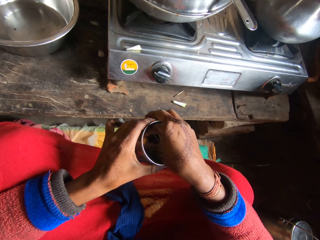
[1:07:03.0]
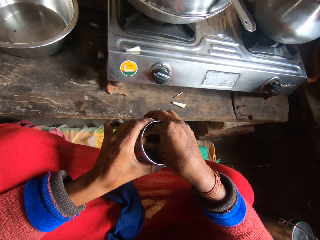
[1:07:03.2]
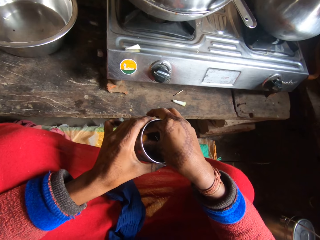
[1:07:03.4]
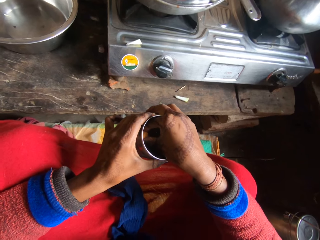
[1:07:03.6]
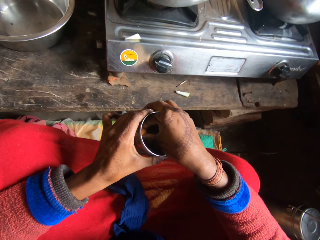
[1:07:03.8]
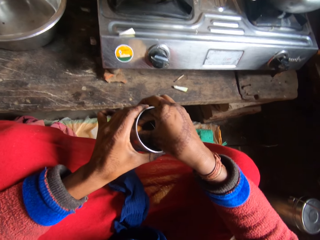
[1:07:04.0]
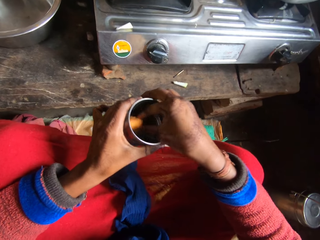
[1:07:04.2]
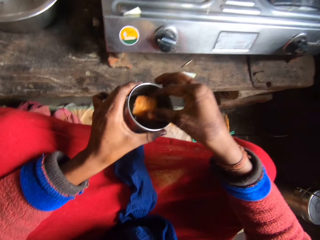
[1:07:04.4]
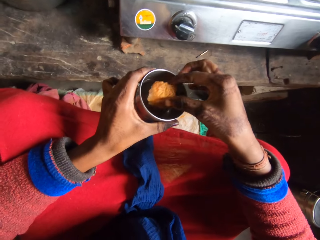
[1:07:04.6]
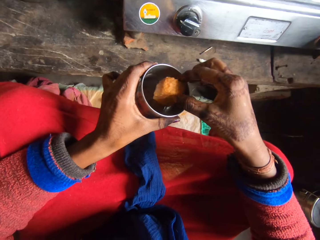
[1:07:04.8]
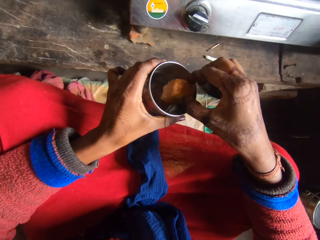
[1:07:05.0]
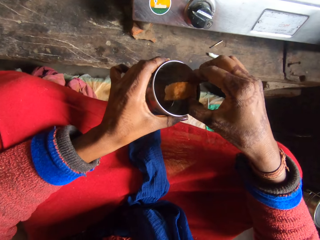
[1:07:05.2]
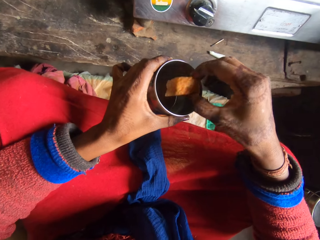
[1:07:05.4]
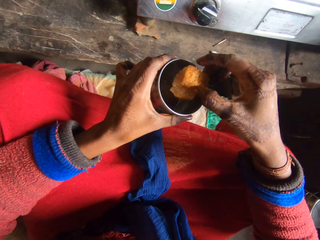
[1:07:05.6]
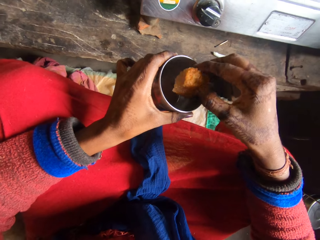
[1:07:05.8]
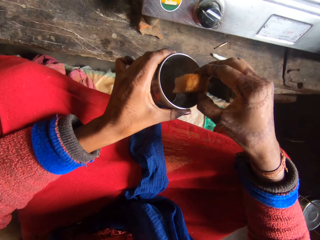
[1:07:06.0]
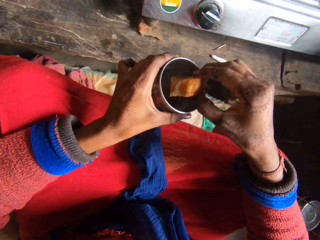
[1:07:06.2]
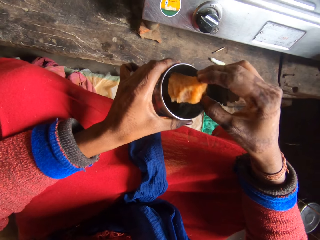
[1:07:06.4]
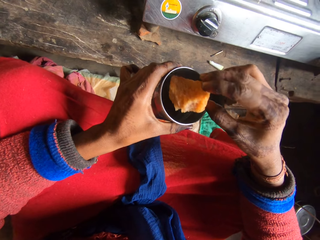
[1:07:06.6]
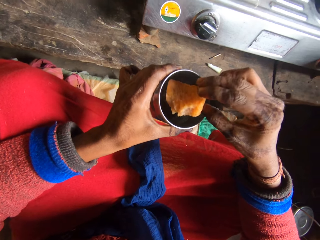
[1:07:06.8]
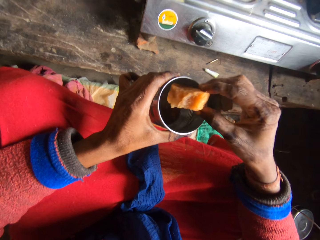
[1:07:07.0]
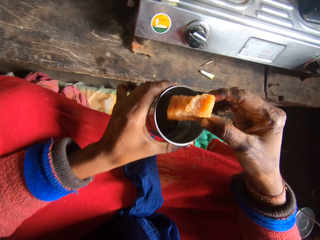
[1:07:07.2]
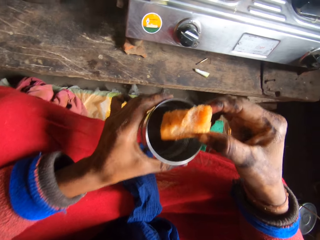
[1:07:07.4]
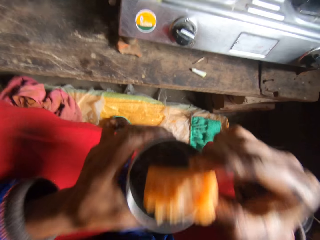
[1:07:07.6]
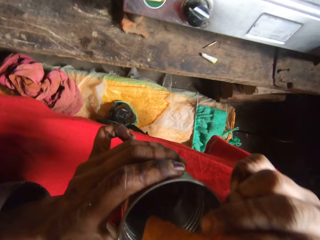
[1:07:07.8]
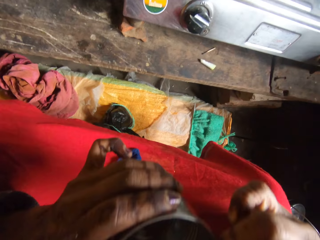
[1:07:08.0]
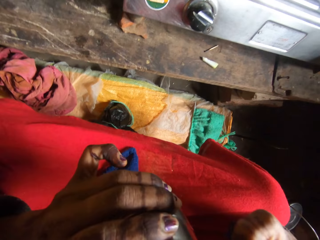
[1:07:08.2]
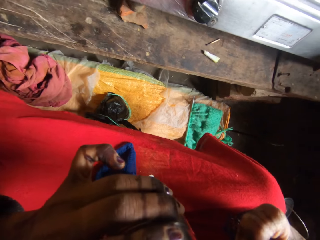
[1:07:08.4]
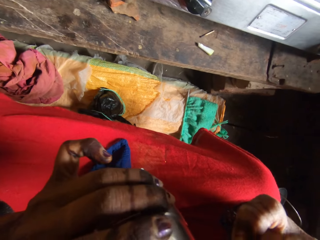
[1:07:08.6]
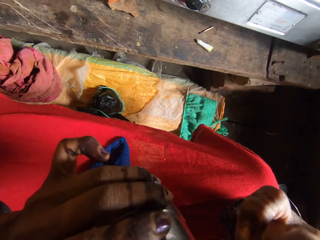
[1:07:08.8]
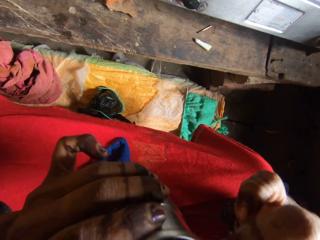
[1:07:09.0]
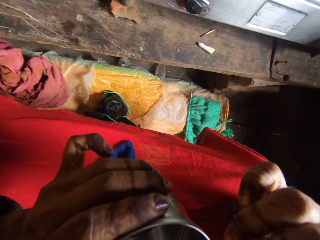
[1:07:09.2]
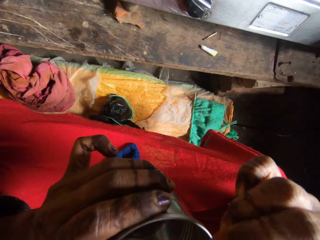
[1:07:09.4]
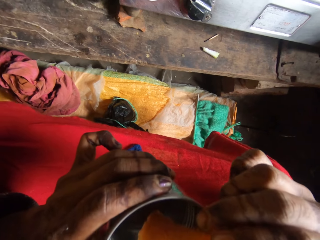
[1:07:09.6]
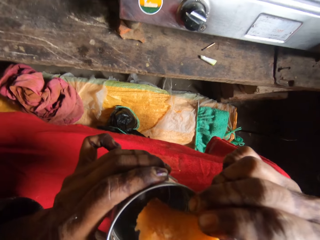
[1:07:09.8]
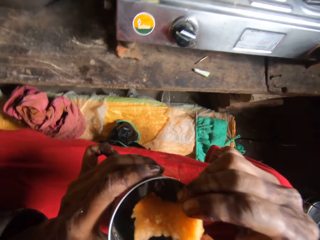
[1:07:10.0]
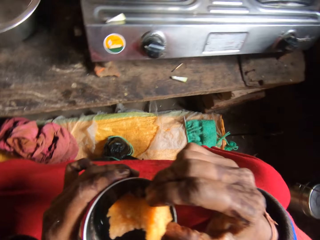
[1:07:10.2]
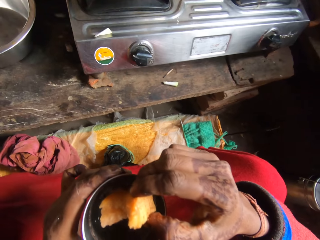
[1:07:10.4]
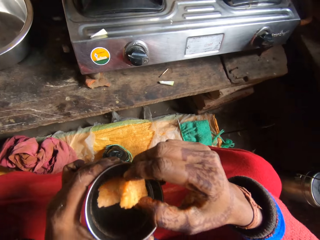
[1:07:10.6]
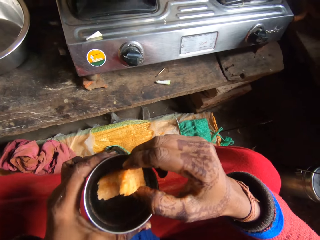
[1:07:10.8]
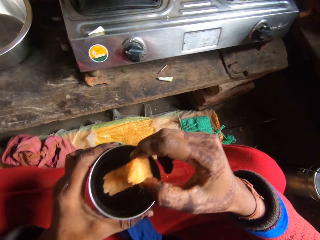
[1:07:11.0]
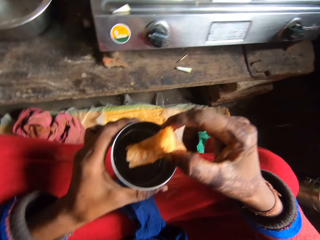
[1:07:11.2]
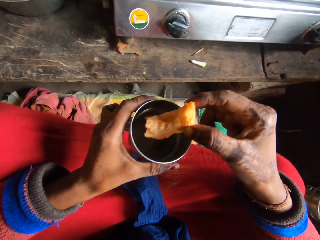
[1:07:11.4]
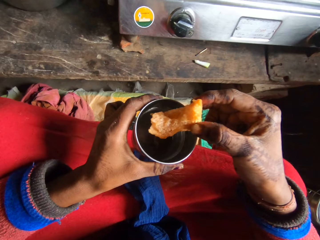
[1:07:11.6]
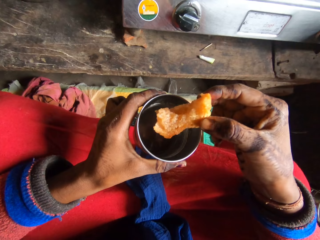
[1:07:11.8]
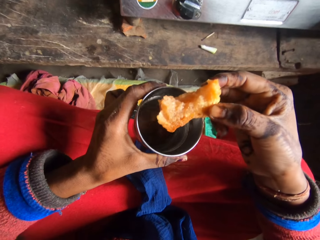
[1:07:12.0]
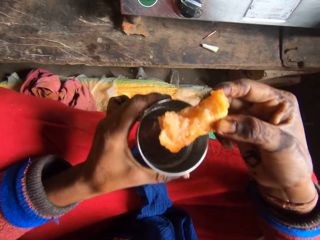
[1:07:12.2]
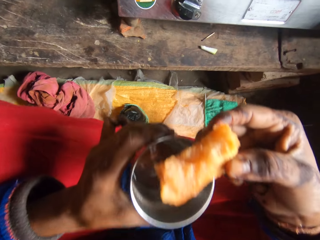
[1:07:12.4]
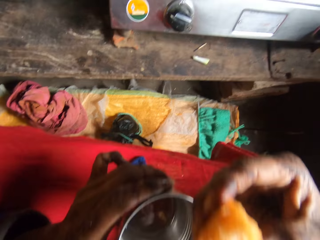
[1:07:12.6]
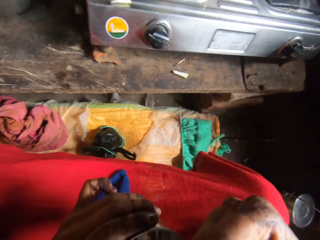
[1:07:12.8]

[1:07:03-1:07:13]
The camera wearer eats the bread.

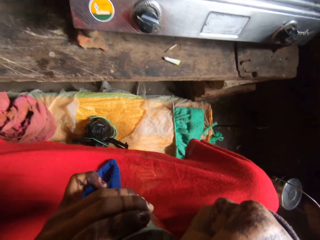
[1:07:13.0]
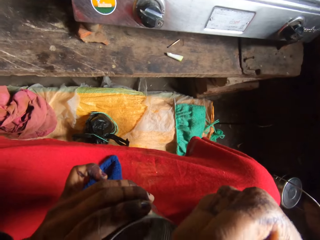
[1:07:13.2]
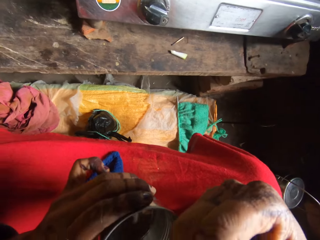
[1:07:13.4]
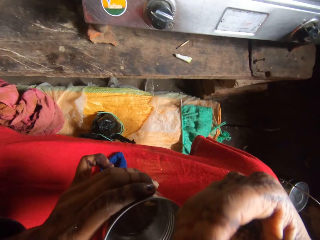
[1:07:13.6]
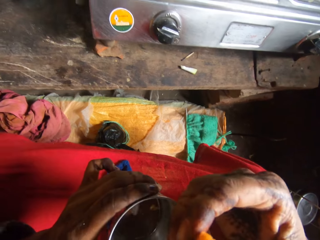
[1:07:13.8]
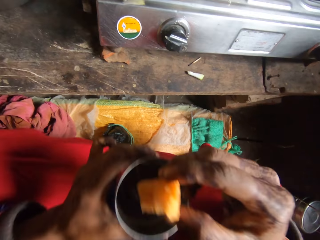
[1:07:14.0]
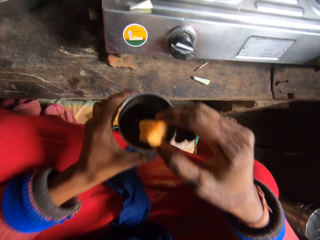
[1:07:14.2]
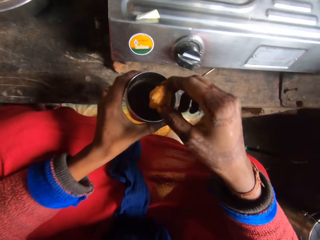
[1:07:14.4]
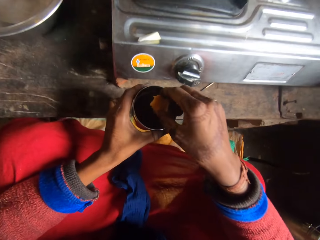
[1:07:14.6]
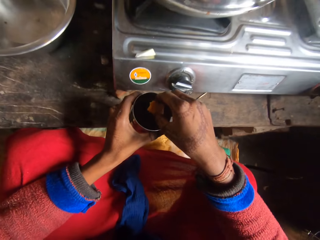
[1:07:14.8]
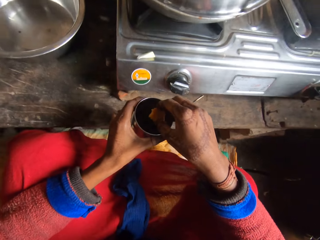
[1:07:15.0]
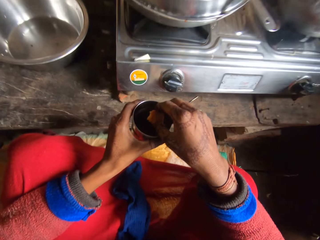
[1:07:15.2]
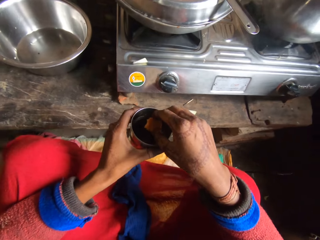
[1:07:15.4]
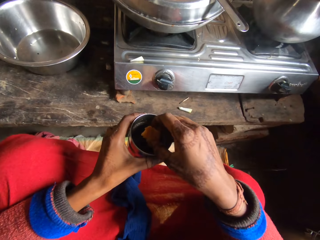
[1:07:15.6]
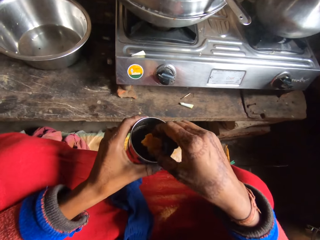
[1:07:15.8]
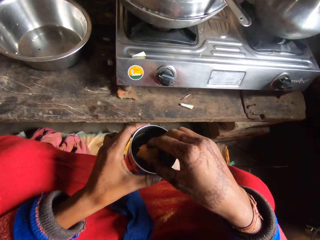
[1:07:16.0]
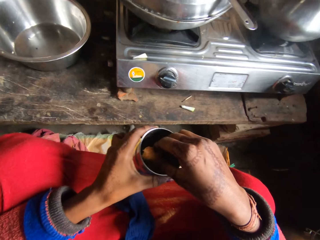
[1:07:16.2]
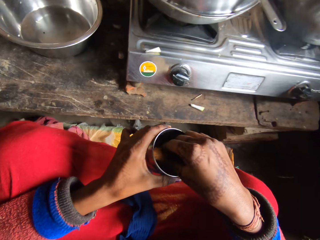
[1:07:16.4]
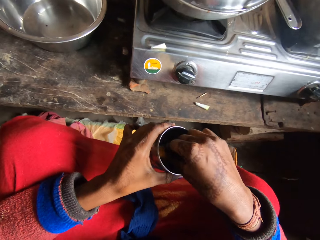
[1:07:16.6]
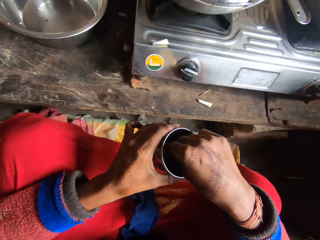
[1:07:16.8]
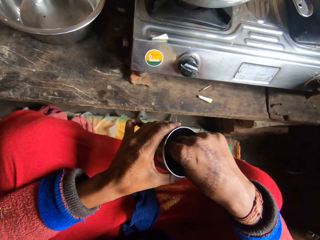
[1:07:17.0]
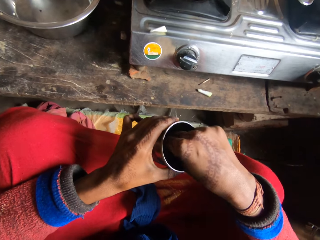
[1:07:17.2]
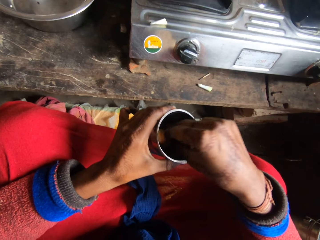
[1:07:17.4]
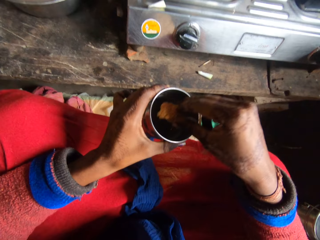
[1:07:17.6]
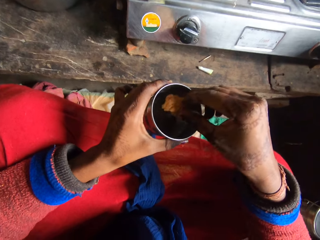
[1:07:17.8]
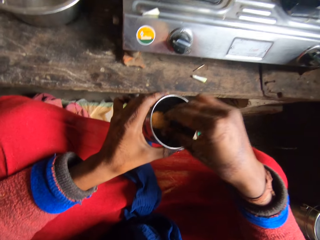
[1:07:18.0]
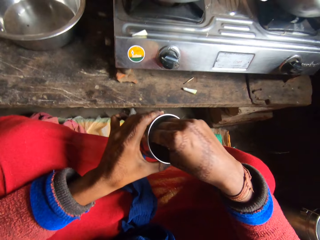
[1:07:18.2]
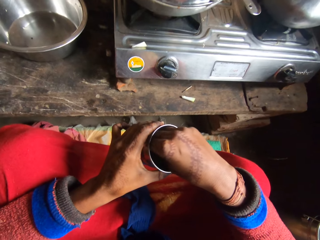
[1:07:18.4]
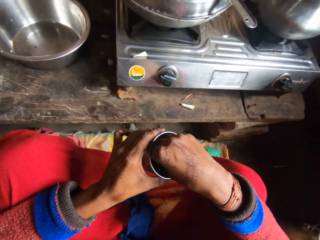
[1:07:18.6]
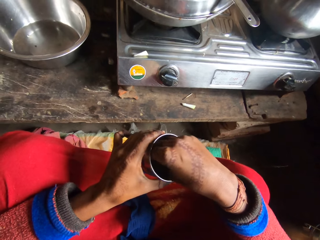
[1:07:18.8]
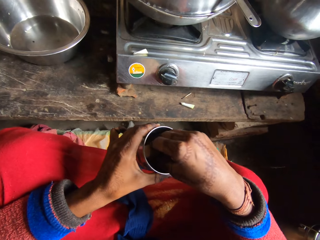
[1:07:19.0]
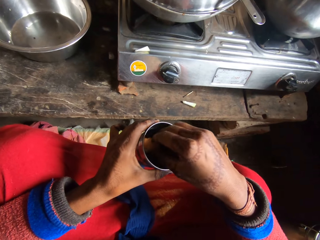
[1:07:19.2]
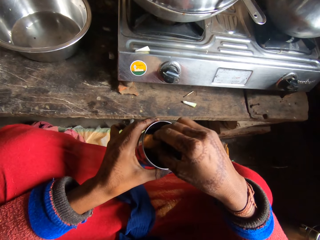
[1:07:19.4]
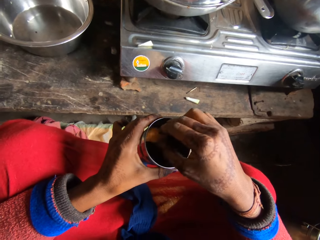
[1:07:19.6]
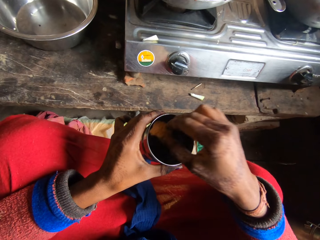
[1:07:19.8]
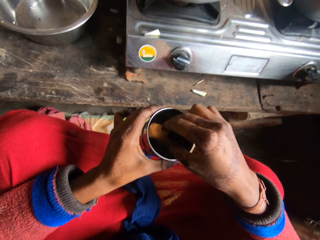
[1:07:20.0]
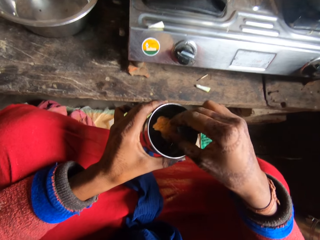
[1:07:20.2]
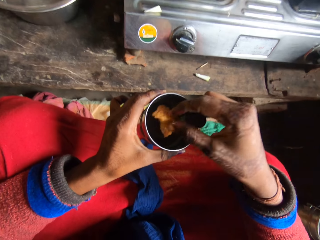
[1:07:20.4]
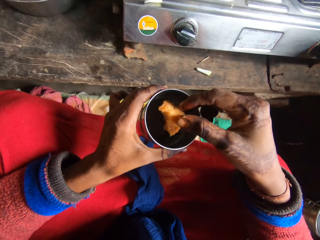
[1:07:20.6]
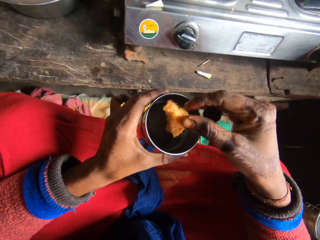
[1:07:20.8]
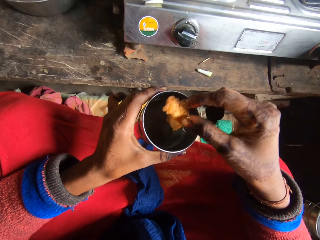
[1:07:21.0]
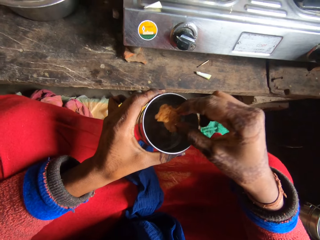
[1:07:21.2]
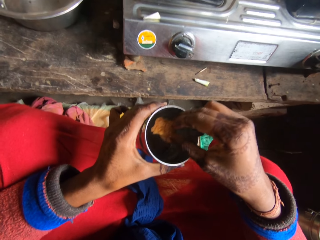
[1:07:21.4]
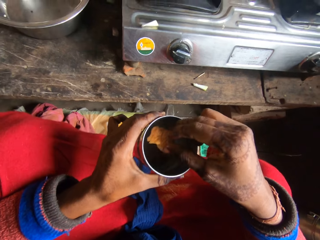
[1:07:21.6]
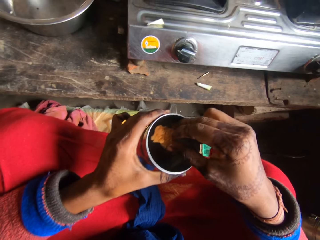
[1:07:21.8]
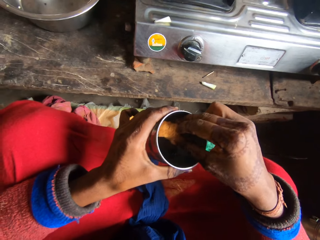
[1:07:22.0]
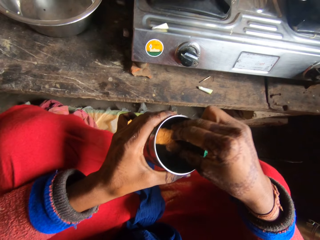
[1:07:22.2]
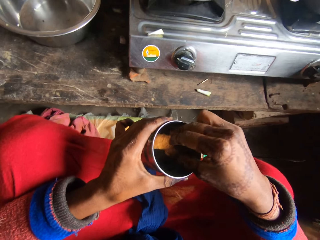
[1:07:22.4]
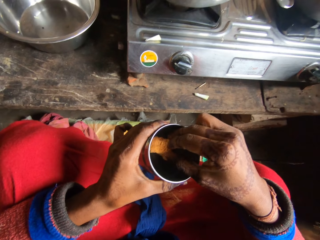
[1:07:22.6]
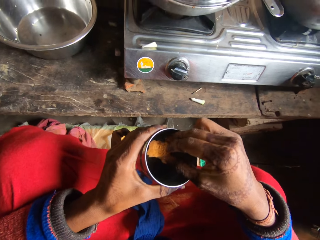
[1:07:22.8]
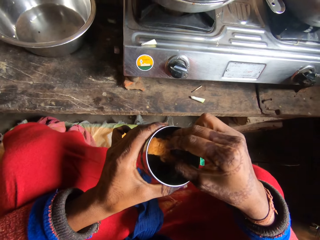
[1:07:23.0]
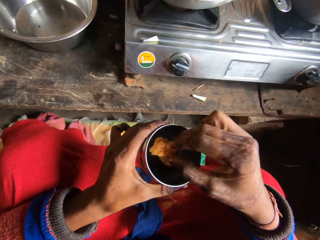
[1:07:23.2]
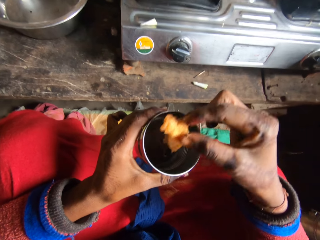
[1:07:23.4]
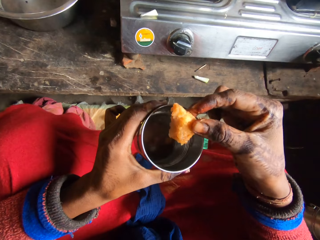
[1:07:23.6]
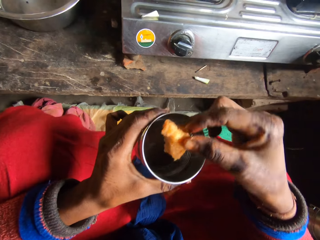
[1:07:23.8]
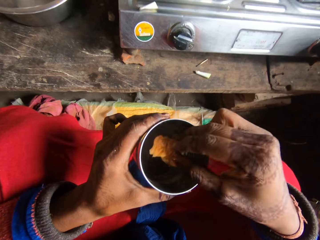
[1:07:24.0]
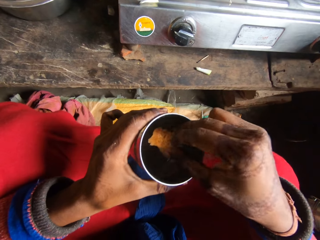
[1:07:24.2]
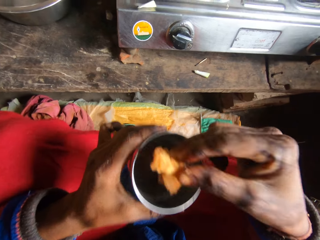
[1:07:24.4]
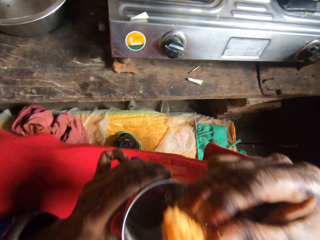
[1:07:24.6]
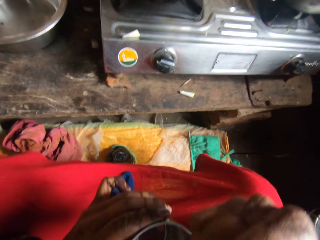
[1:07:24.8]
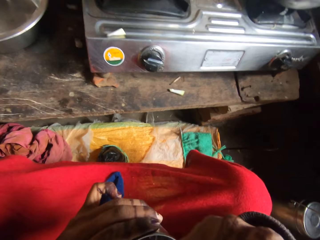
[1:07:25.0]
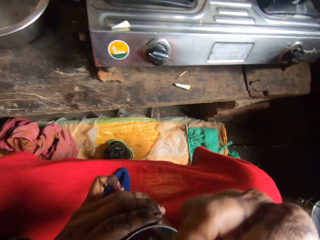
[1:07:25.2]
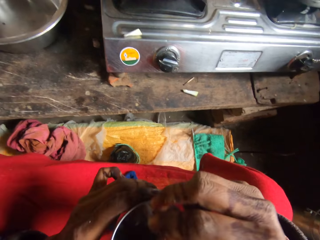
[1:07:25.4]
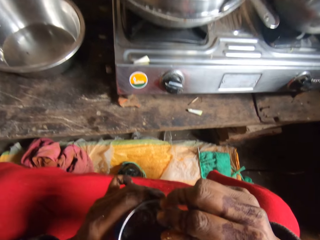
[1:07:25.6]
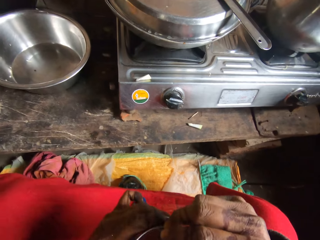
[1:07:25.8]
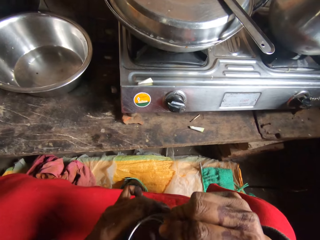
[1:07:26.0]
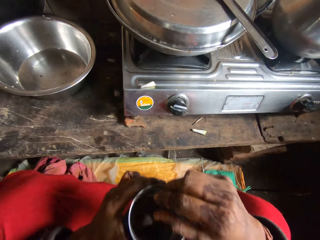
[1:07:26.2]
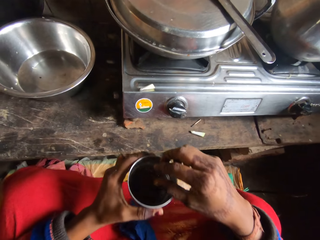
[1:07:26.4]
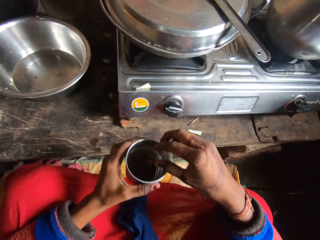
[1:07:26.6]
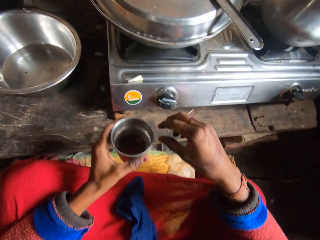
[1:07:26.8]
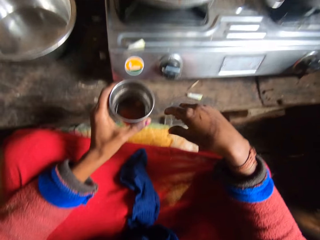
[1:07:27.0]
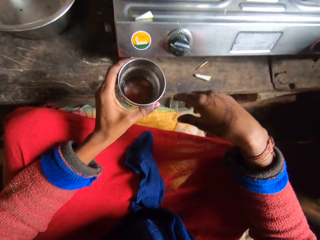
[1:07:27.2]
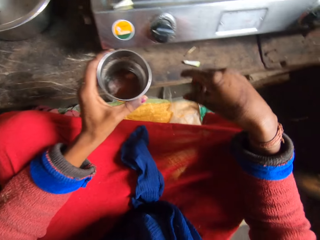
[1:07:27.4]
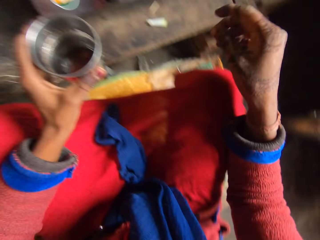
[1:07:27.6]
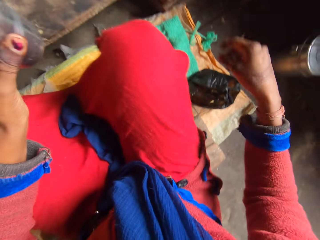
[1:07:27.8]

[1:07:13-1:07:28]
The camera wearer dips the bread inside the tea in the cup. They eat the bread.
